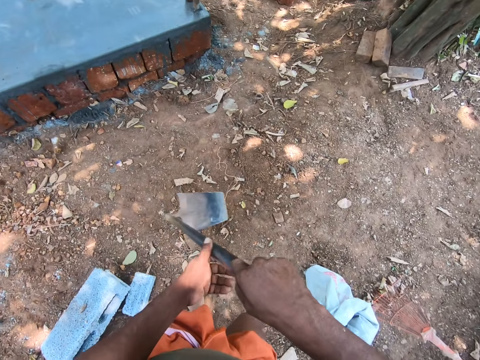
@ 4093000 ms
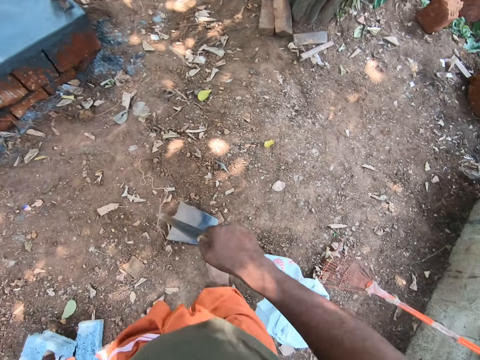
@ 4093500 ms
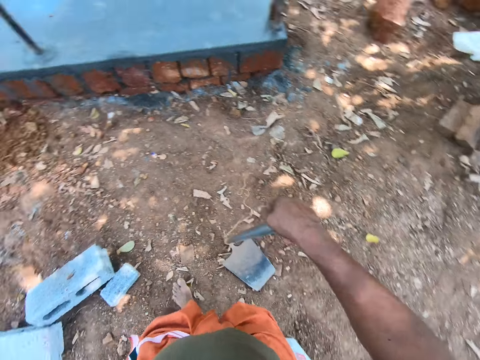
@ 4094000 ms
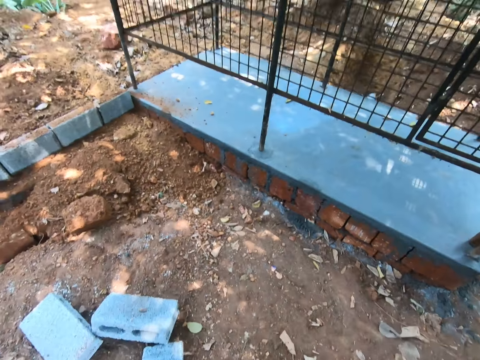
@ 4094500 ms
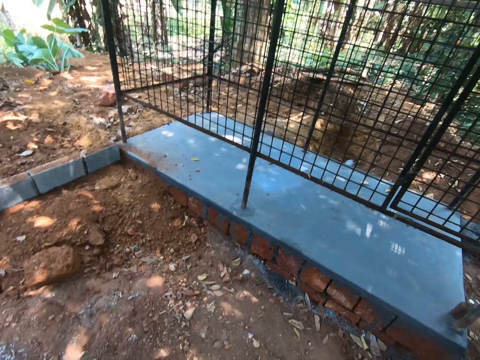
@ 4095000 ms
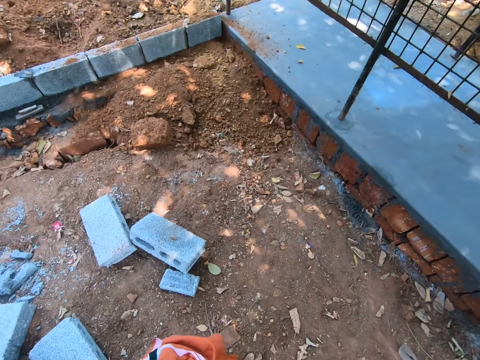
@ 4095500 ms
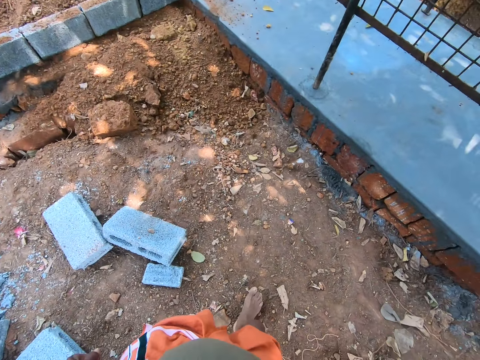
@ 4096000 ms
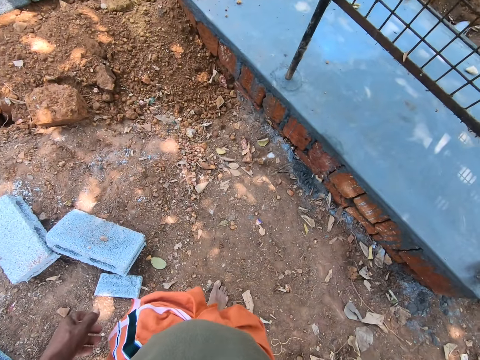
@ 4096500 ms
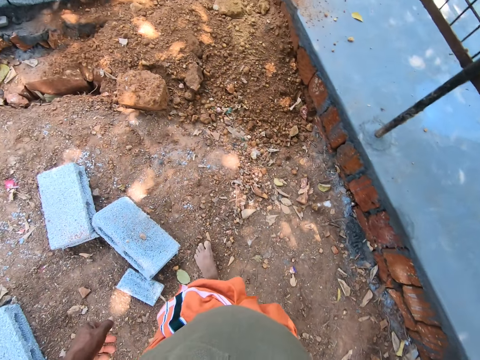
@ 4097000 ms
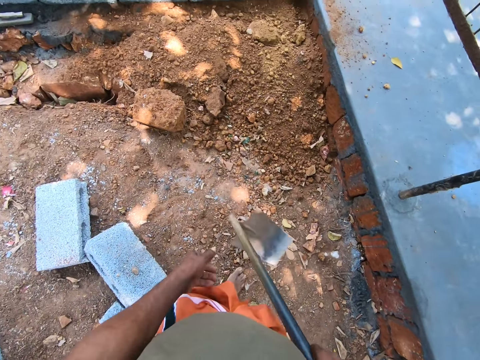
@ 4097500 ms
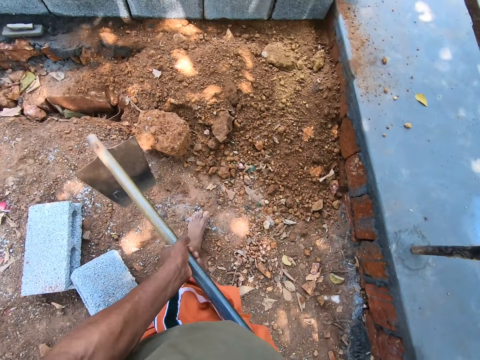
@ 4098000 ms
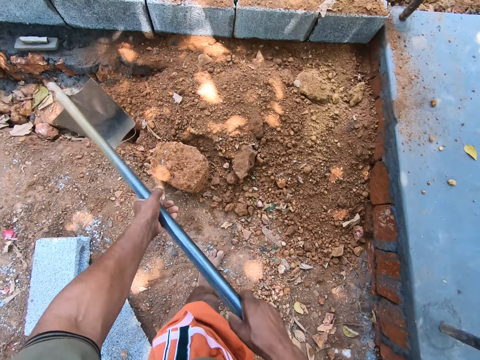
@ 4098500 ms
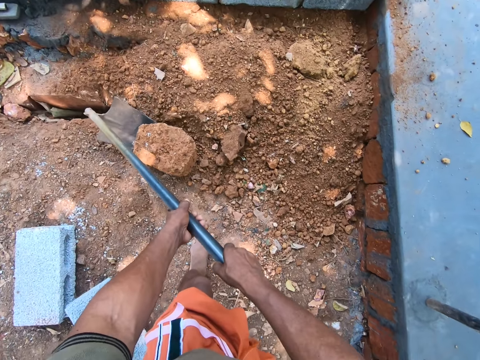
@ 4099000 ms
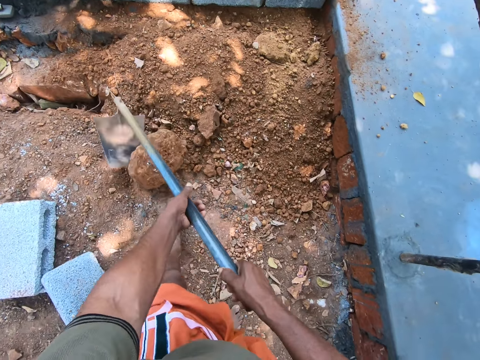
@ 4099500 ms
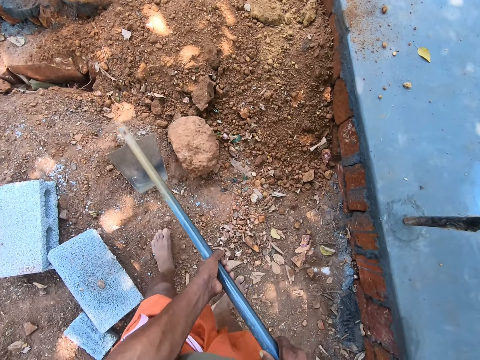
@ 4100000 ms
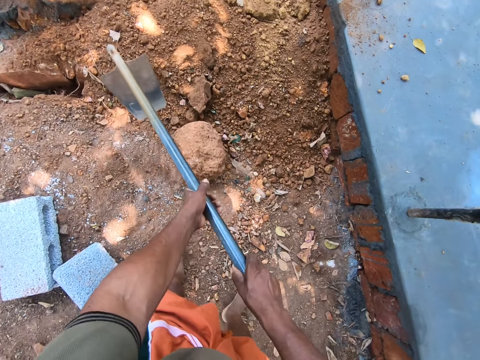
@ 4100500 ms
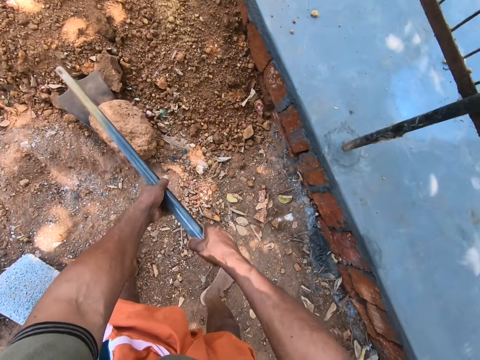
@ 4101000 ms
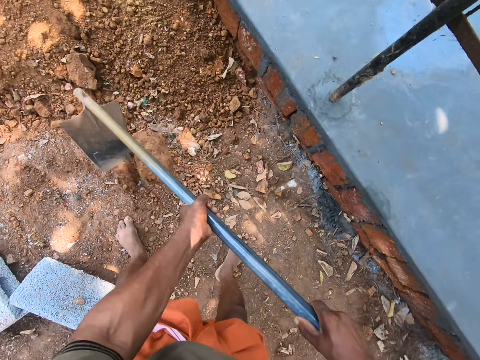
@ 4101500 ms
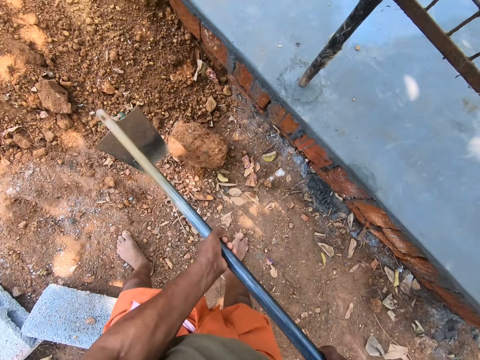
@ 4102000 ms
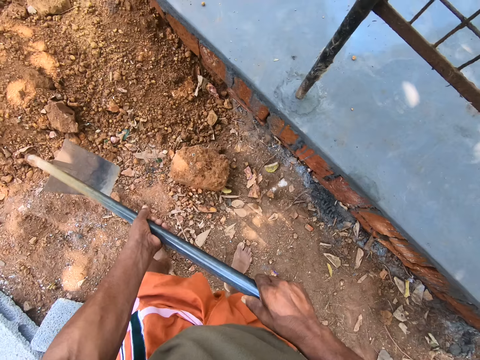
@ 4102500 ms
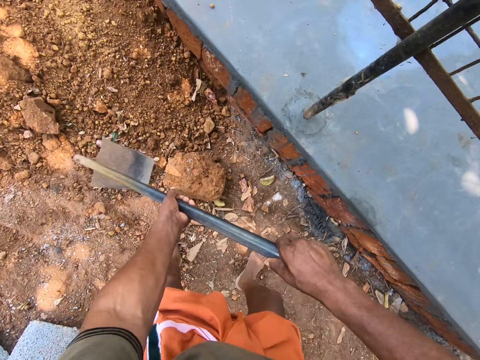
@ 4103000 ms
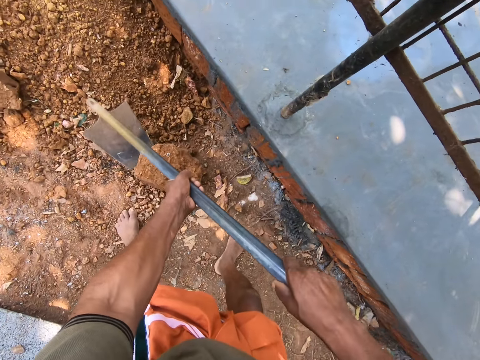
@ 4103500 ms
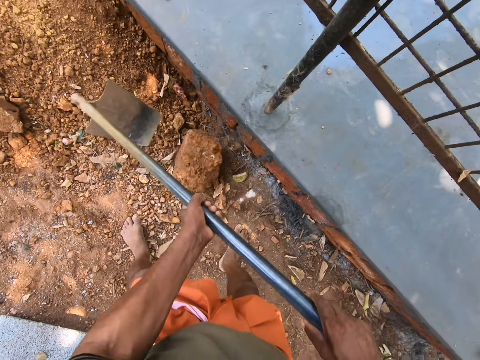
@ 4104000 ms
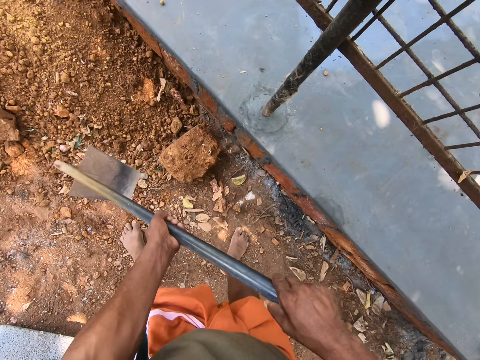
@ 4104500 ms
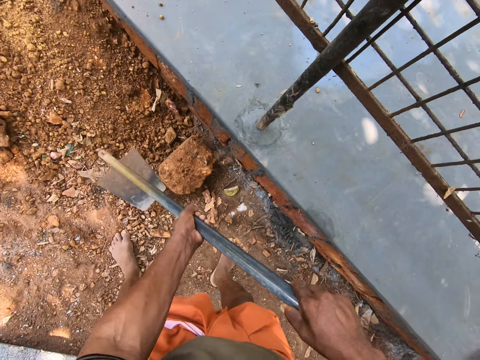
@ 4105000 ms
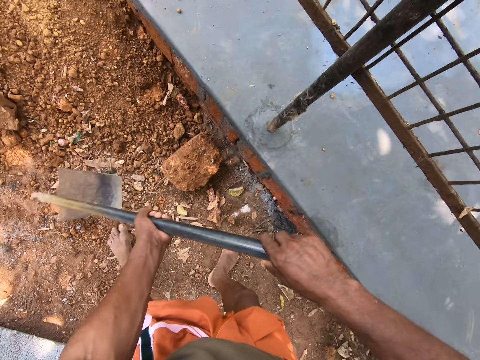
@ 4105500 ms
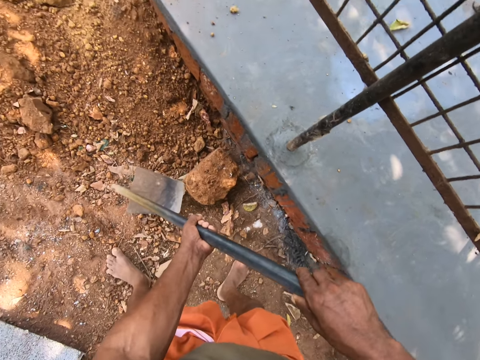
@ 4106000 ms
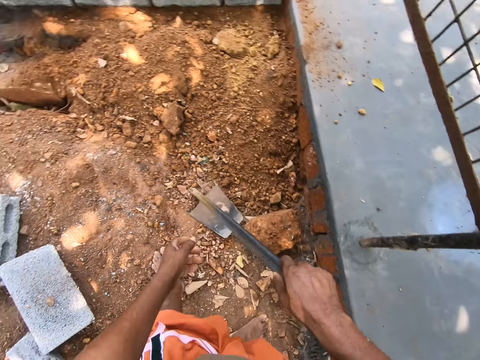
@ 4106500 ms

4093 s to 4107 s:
The camera wearer looks around. He walks around. He drags another block. He moves a heap of sand with the shovel in his right hand.

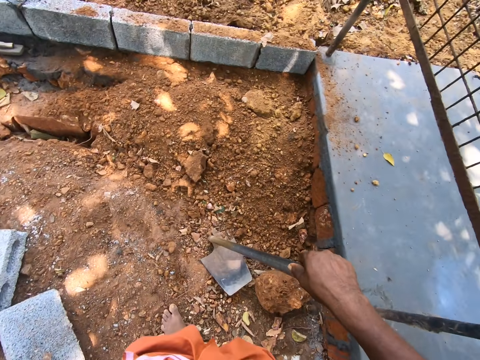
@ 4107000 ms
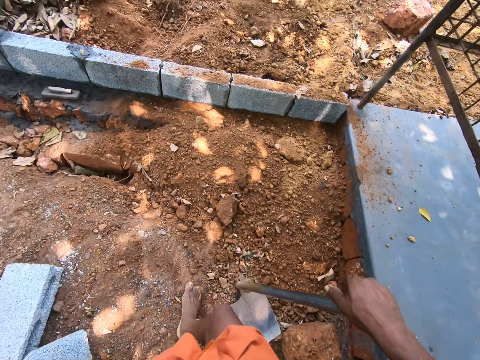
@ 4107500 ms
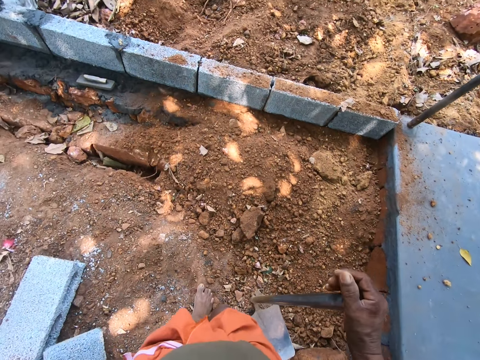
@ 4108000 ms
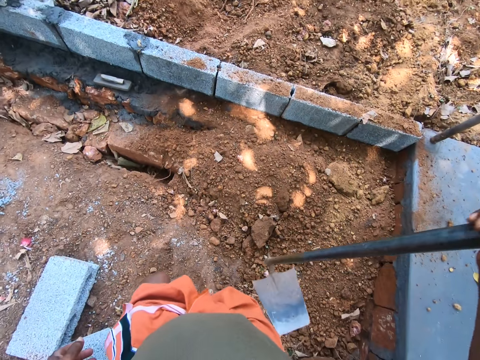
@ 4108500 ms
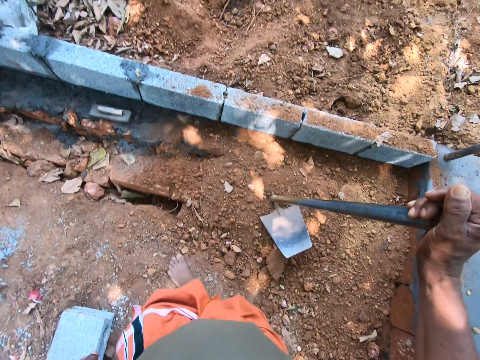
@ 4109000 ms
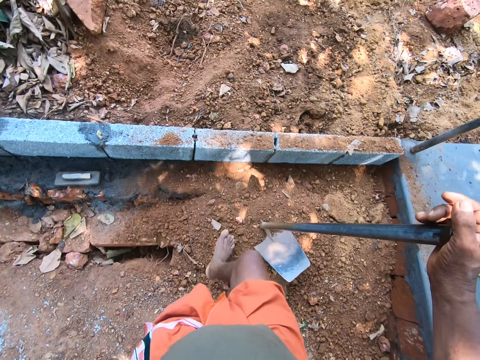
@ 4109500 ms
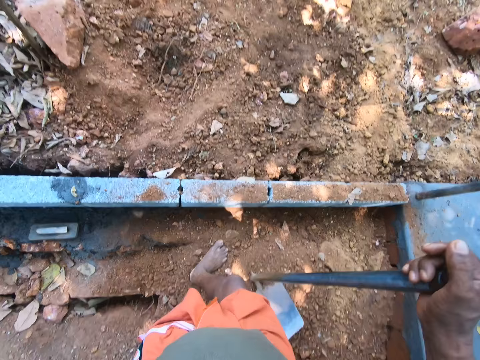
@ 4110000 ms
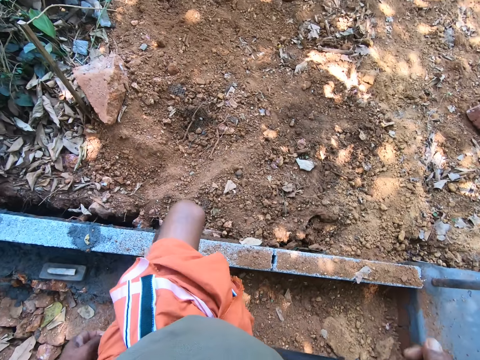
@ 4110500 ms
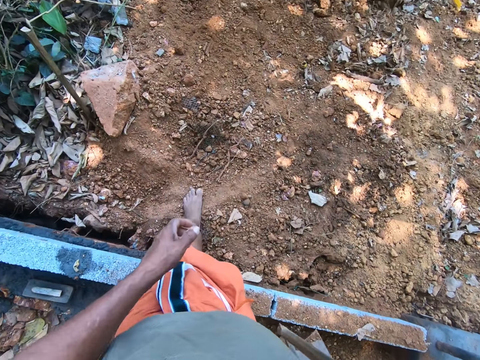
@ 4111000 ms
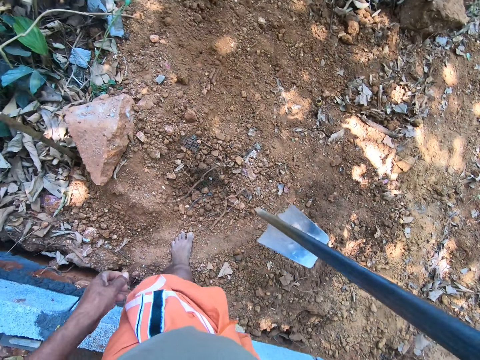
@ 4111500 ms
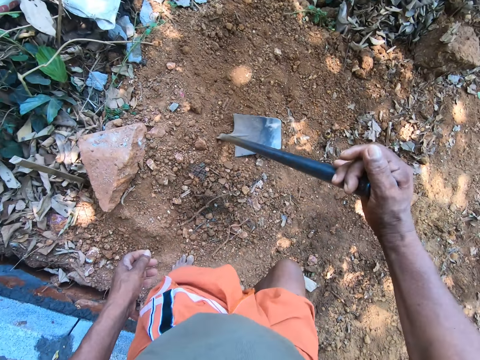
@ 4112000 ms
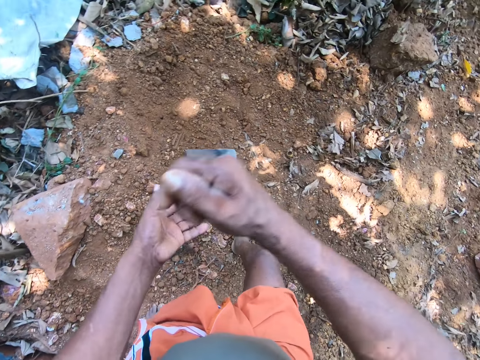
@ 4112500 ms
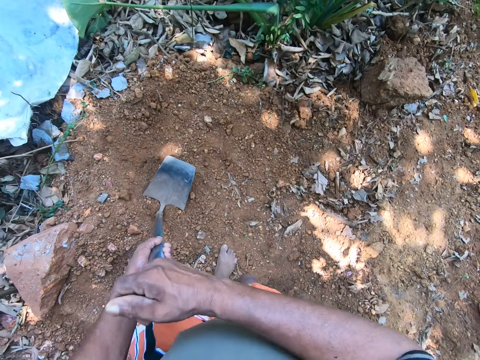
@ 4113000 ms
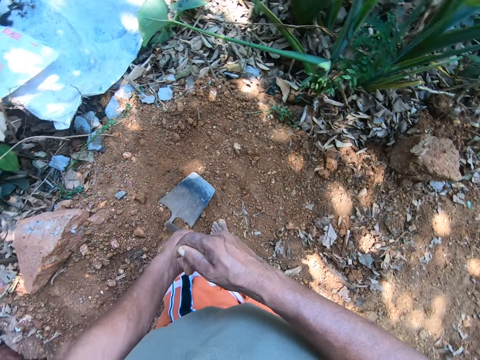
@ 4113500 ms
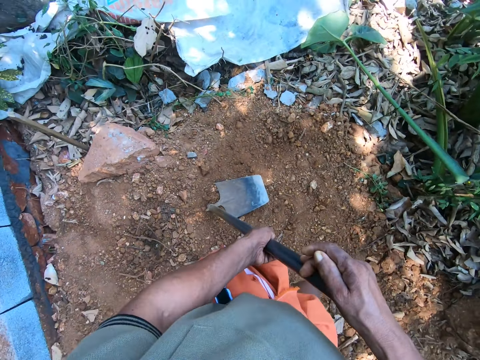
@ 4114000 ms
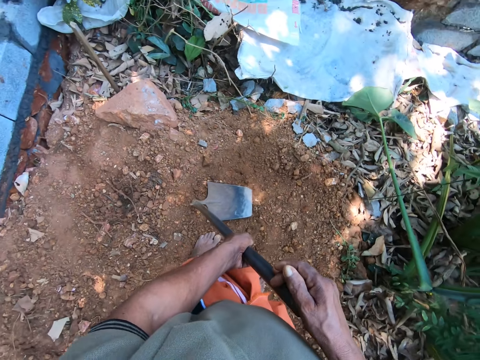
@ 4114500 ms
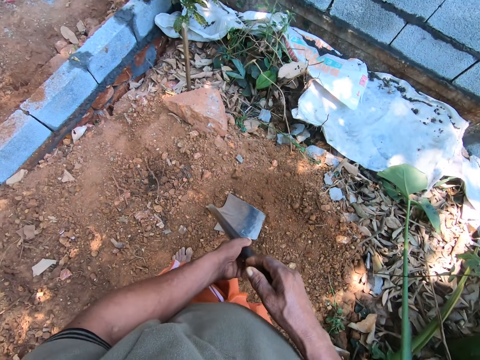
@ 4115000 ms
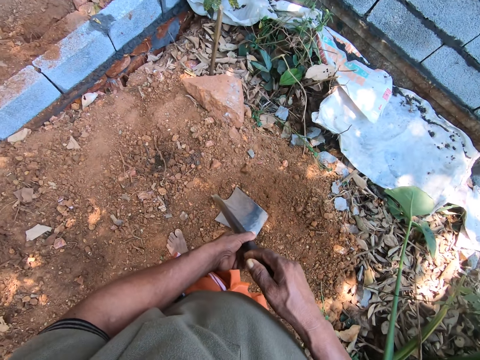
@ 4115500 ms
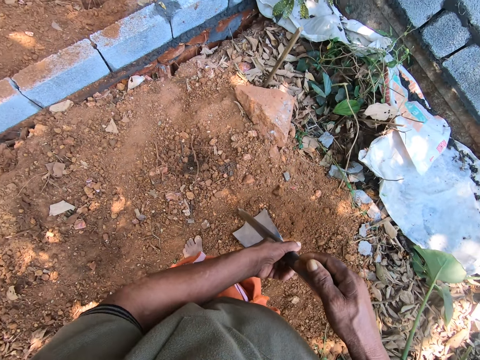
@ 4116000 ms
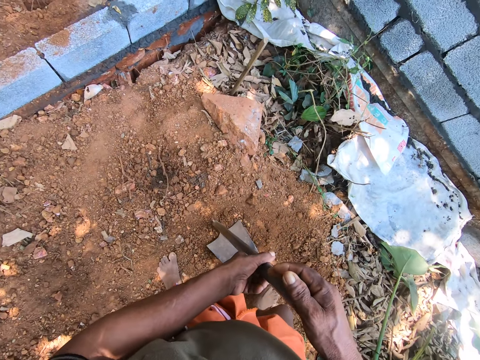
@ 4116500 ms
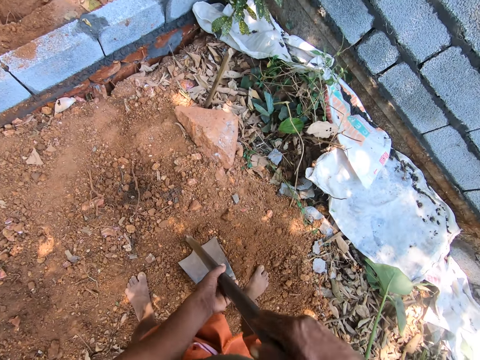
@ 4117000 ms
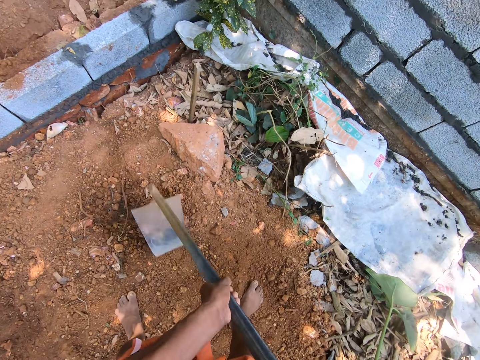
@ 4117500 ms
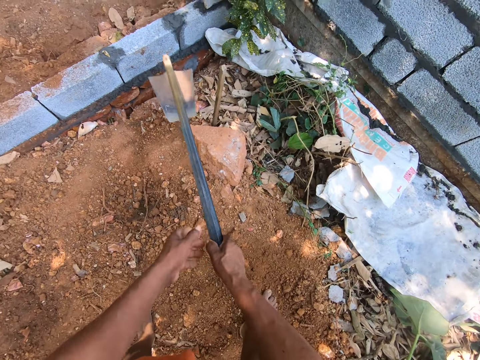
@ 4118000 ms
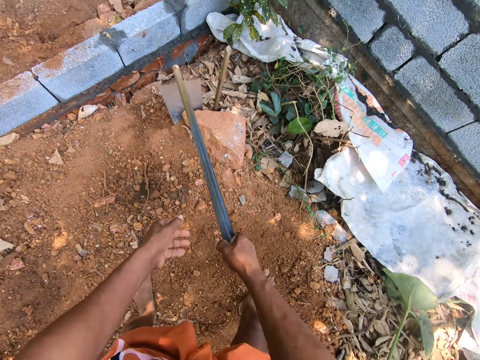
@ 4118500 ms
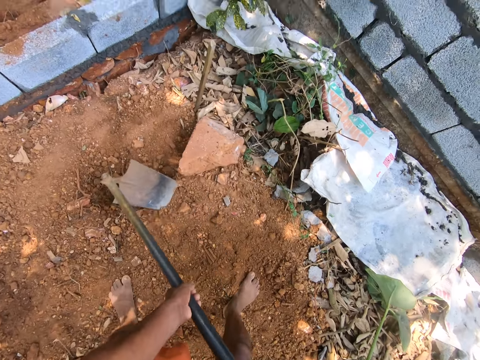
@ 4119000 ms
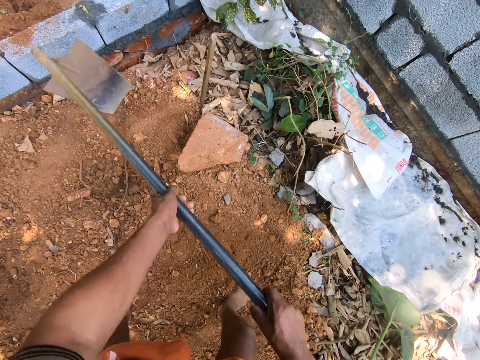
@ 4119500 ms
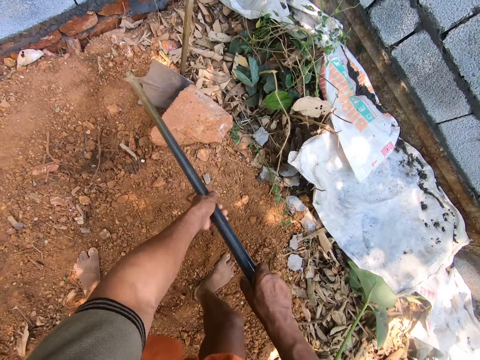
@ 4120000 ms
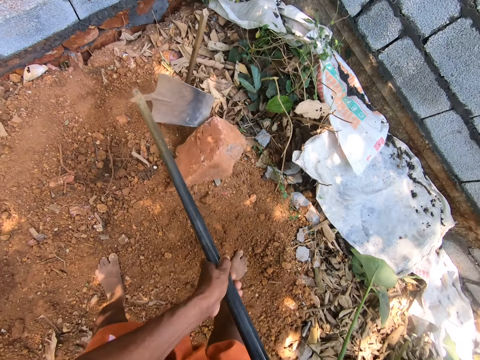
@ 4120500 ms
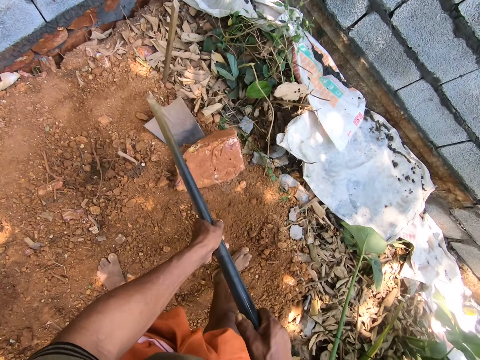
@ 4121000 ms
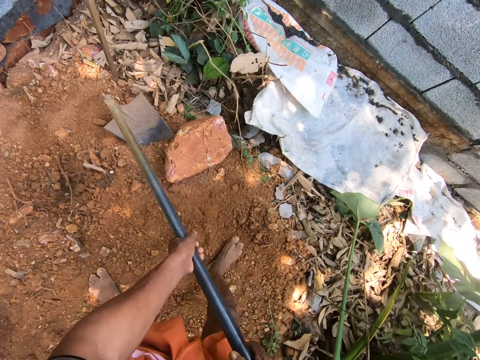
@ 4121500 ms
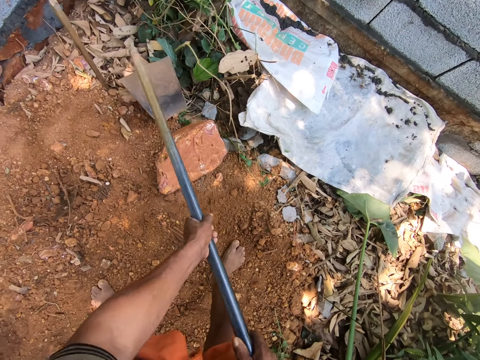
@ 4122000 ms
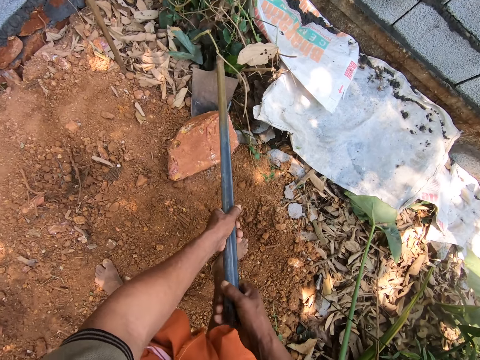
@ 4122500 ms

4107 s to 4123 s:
The camera wearer walks past a wall. He looks around. He moves a heap of sand with the shovel in his right hand. He drags a stone.
